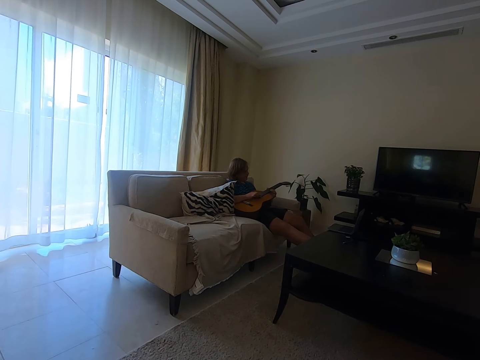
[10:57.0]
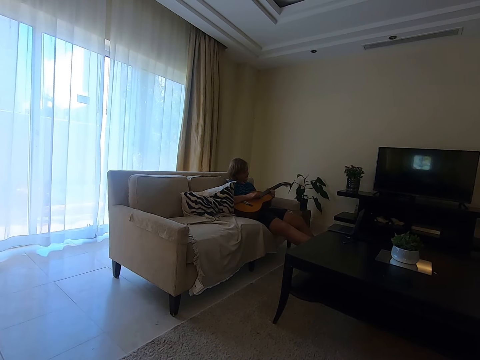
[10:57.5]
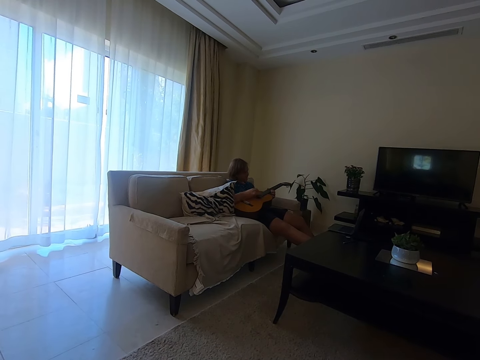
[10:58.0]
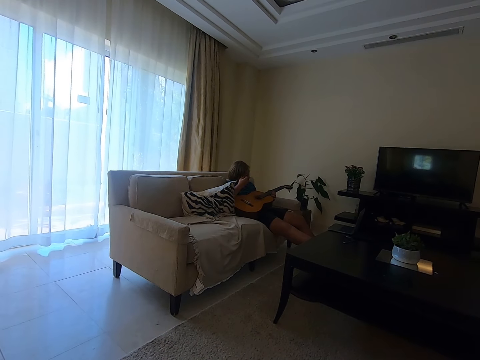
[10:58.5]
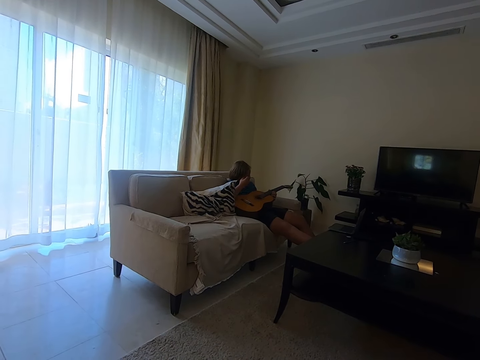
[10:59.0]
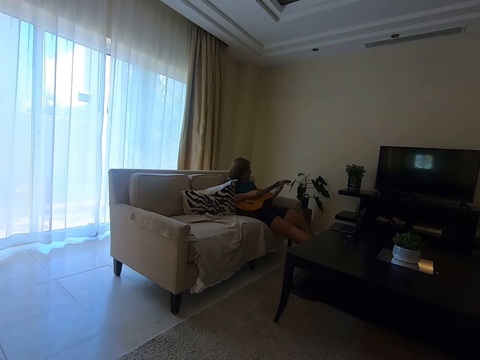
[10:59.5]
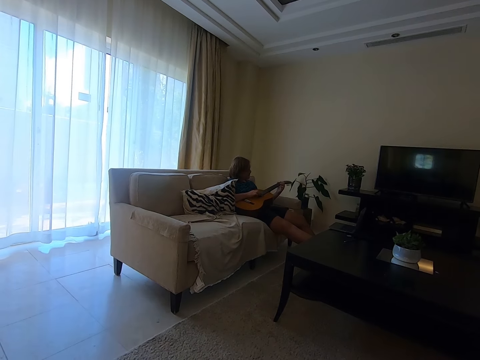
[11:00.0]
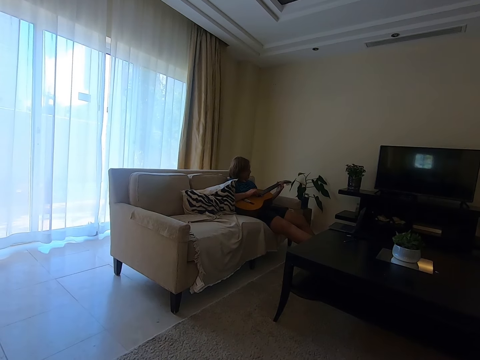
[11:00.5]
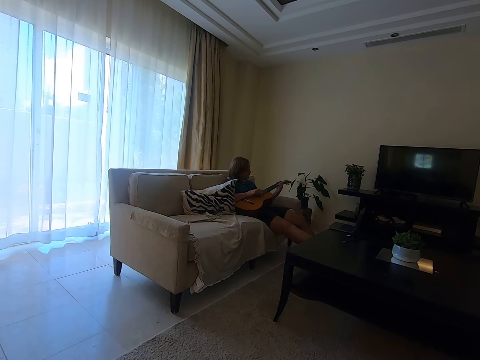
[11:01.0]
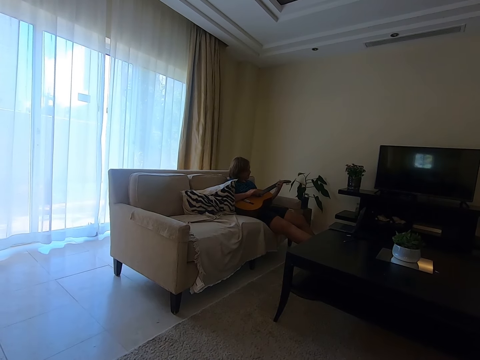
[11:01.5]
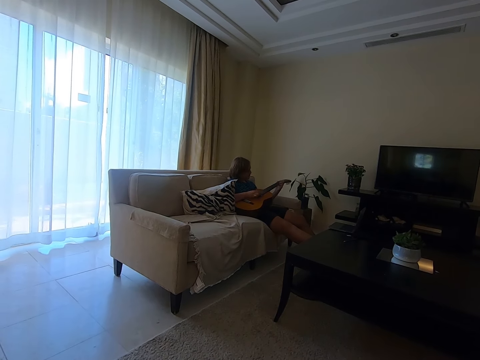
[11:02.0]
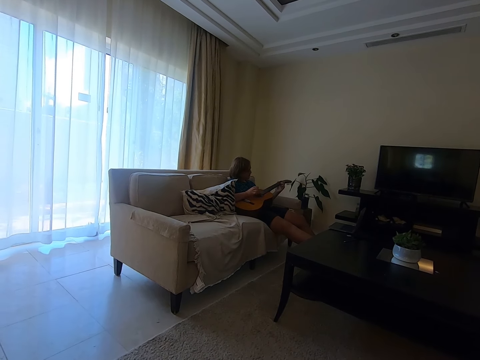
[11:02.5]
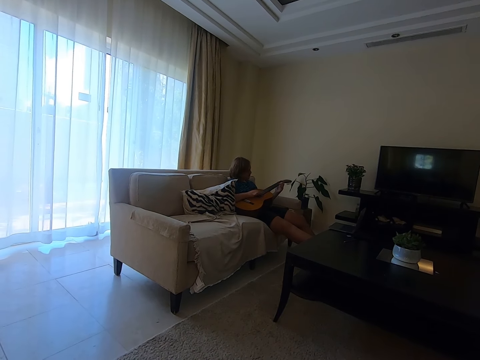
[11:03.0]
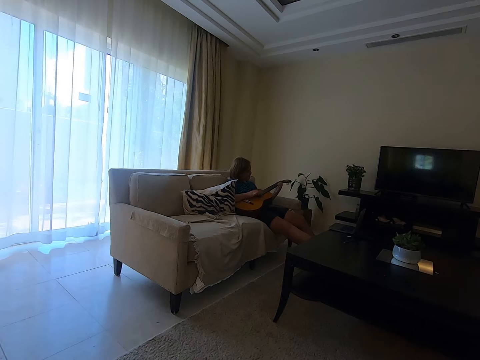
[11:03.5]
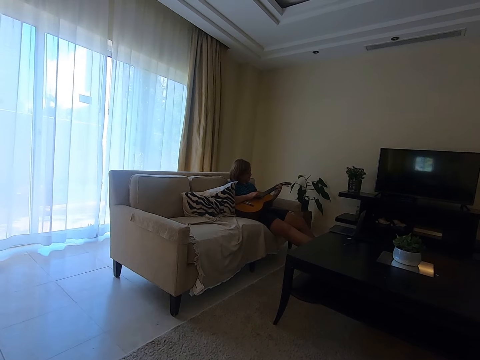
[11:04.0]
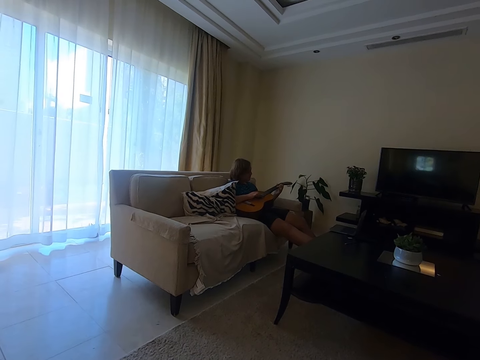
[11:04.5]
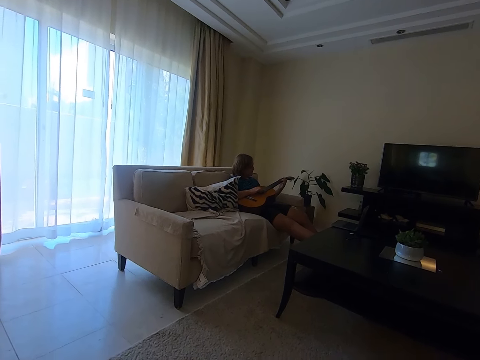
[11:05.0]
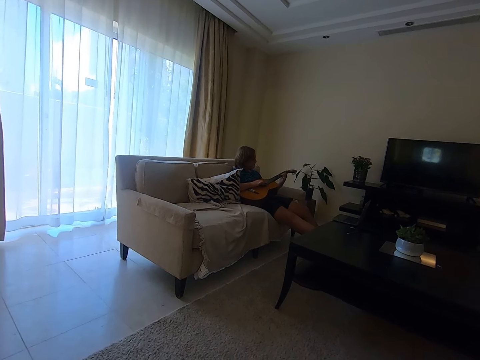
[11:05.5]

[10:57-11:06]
A man scratches his face with his hand and plays the guitar.

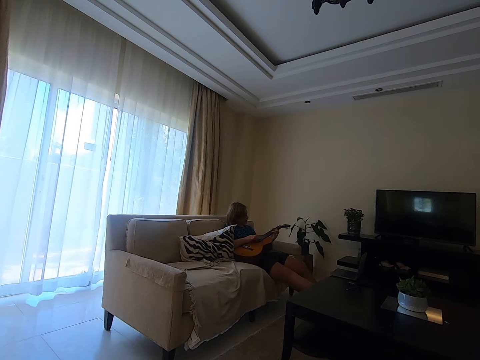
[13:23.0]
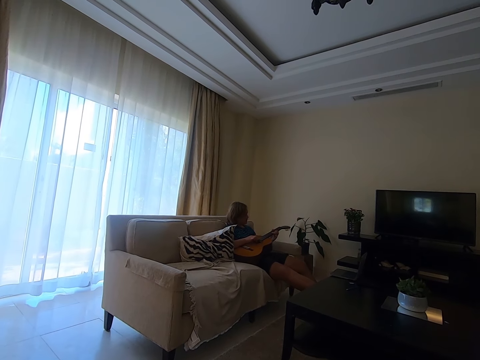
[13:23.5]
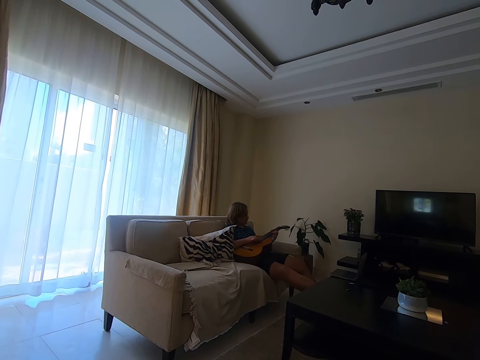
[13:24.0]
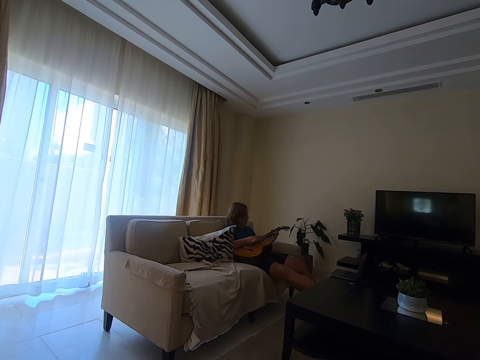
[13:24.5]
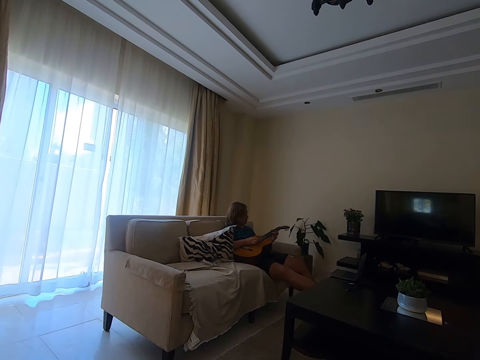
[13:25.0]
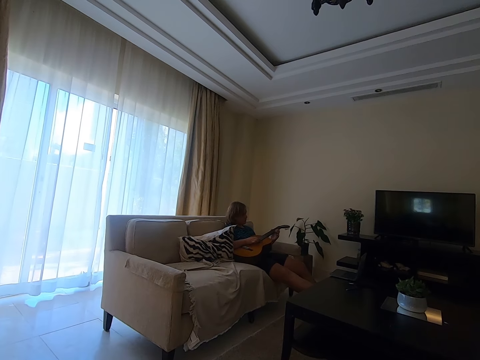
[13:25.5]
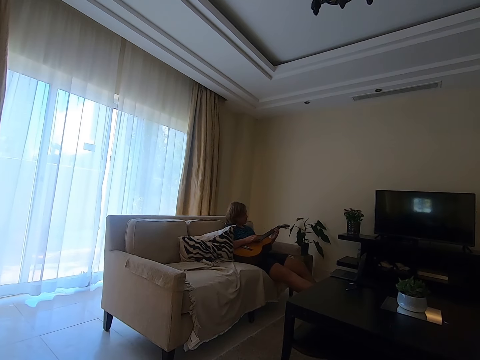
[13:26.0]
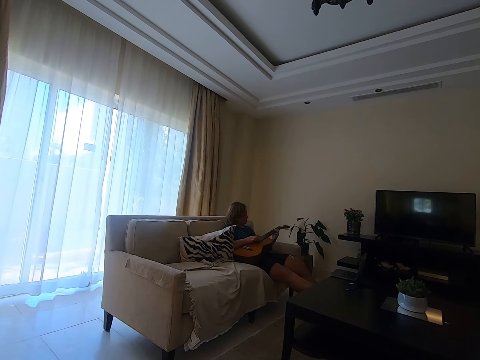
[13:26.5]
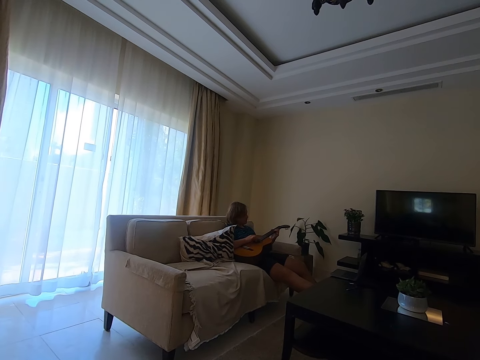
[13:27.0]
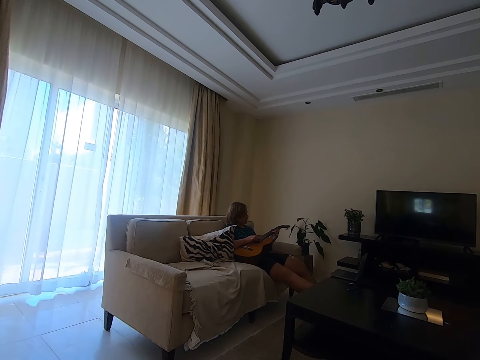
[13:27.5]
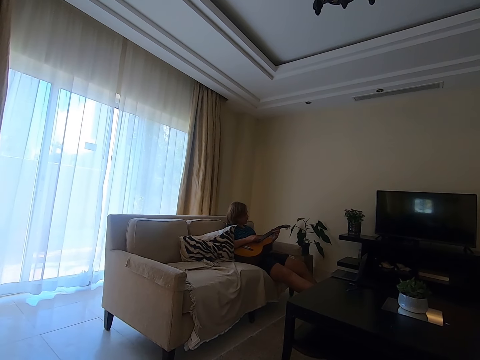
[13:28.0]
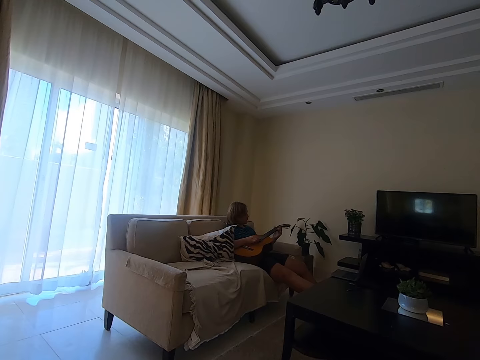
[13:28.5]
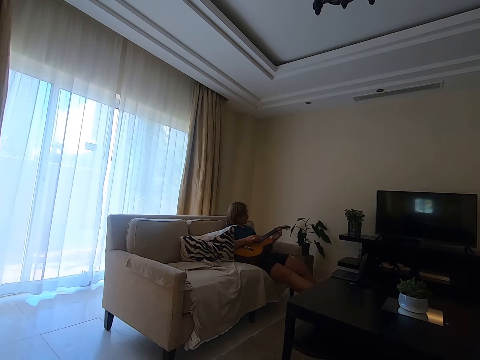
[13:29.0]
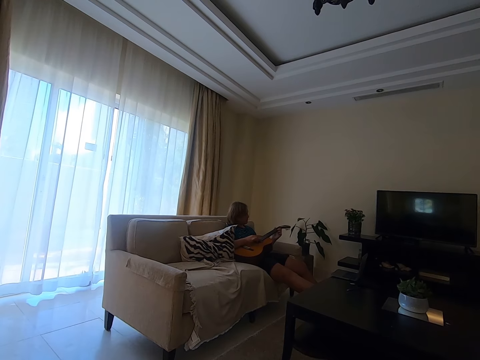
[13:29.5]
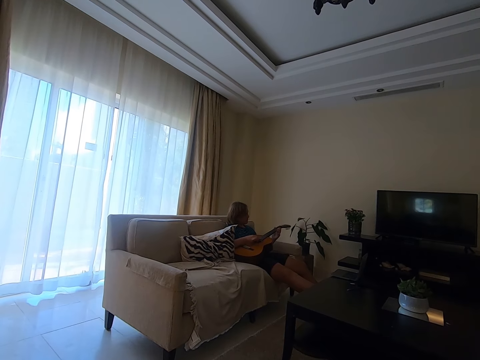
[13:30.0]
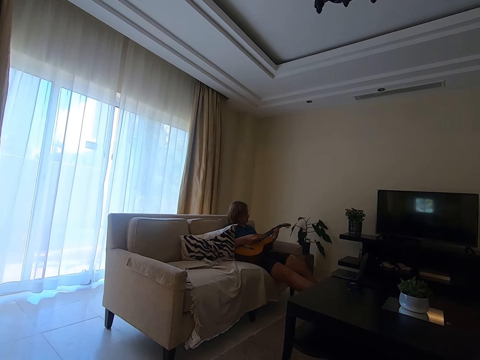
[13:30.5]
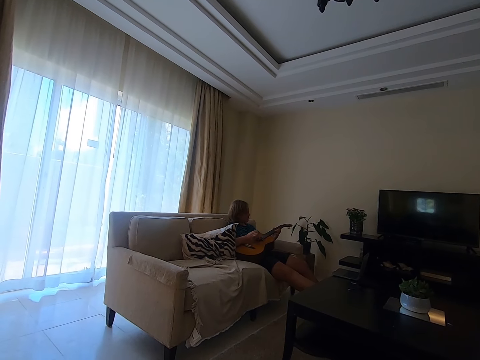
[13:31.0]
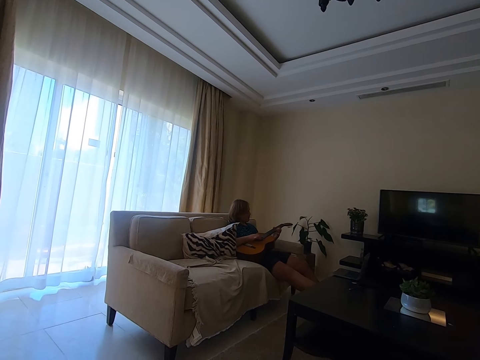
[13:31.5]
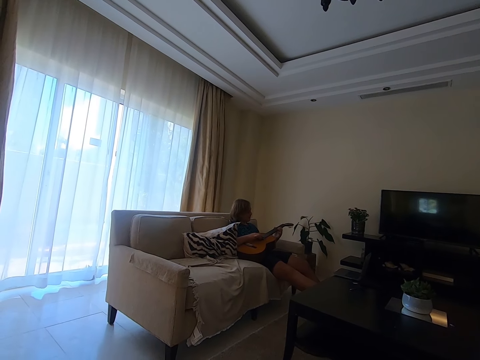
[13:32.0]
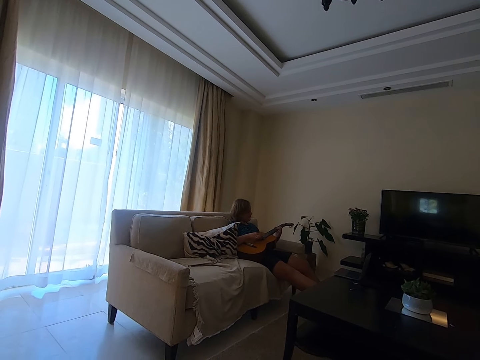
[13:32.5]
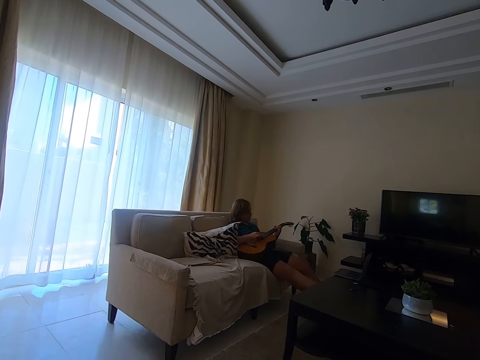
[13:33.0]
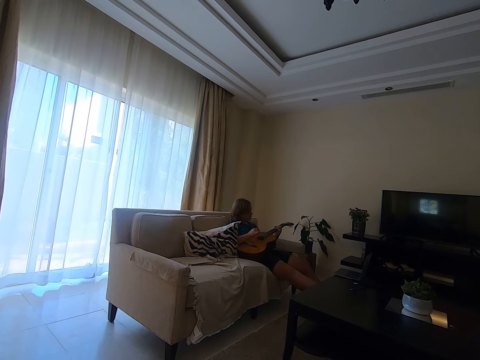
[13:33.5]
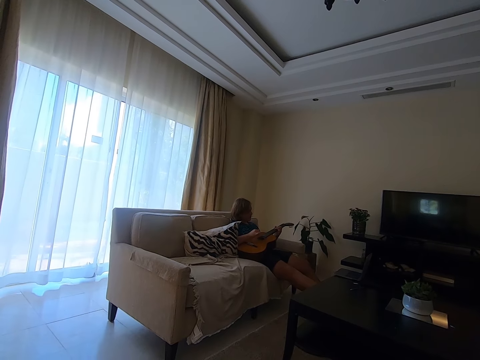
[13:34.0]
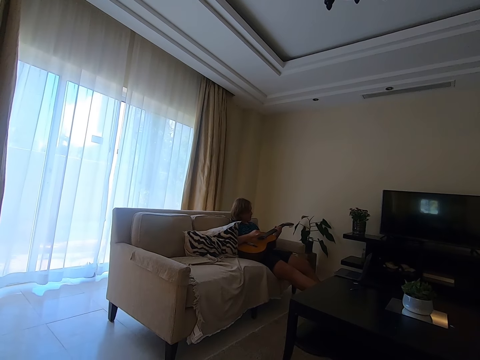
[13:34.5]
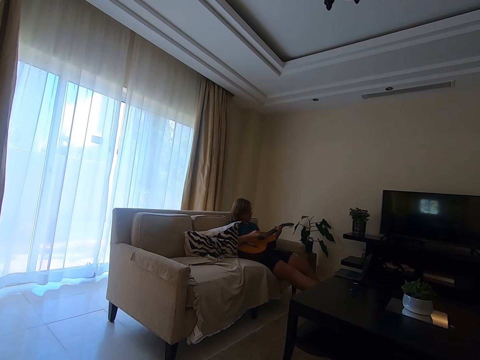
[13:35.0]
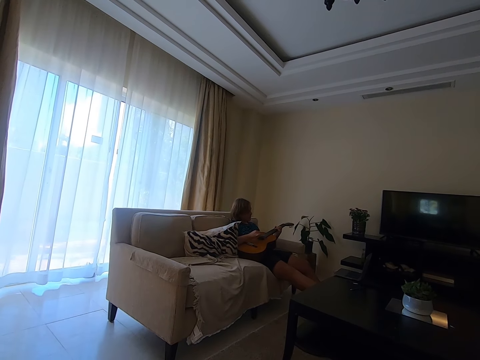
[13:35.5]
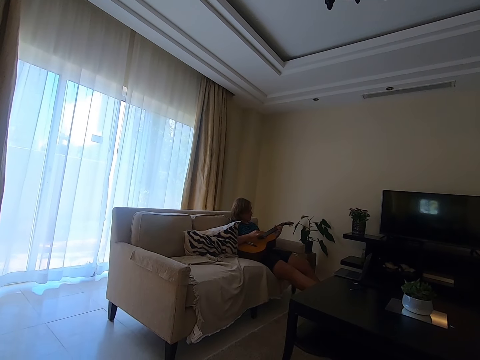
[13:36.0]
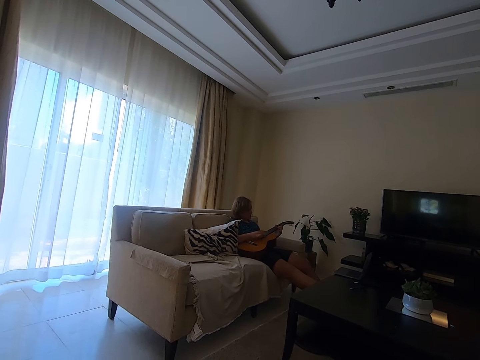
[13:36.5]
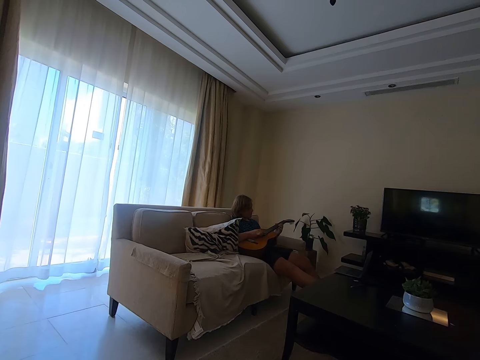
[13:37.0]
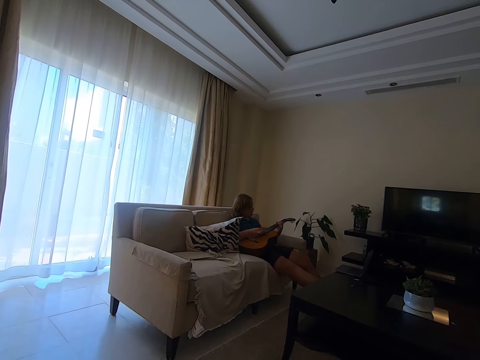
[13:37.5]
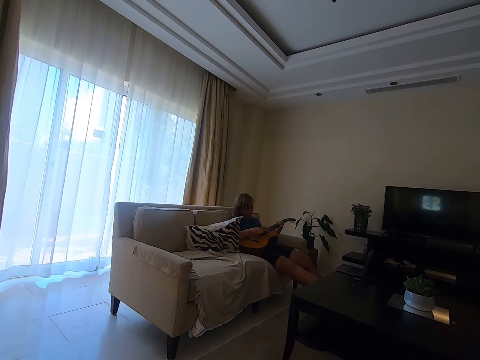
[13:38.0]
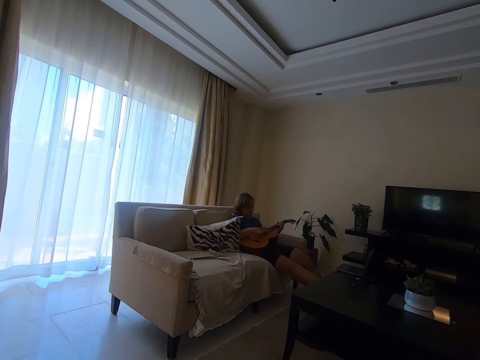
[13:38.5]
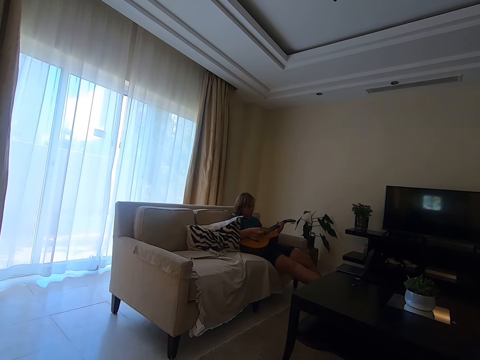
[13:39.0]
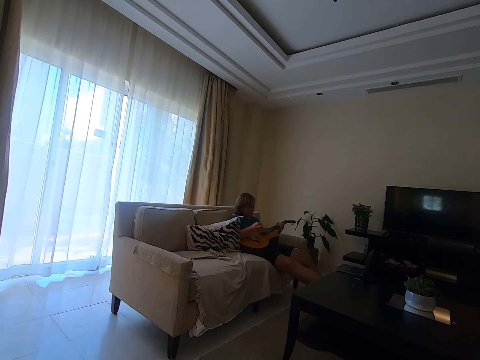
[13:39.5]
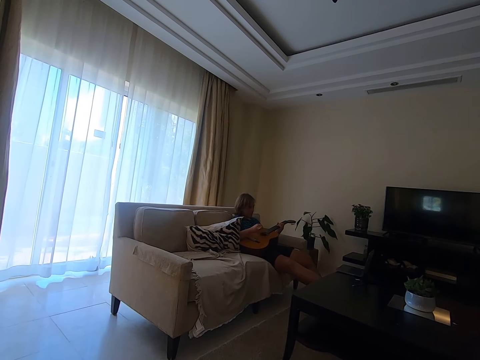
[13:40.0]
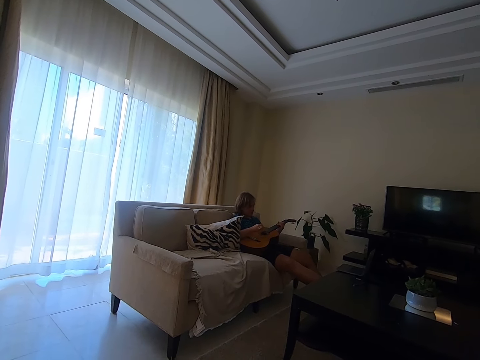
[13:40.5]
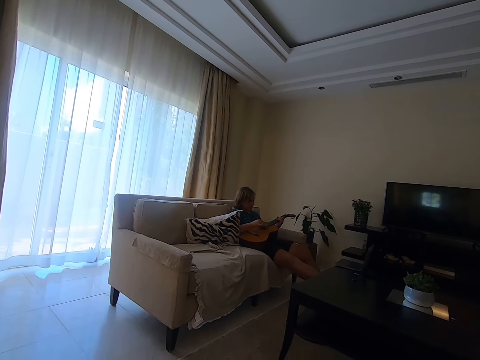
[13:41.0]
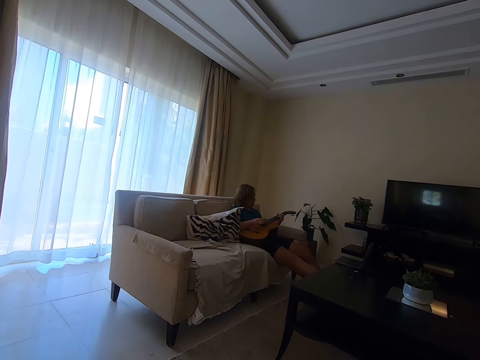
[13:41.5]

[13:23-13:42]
A woman talks to the camera wearer.
